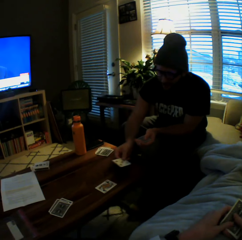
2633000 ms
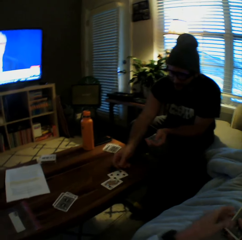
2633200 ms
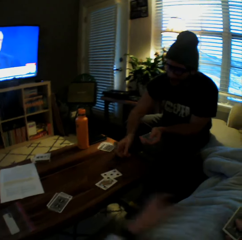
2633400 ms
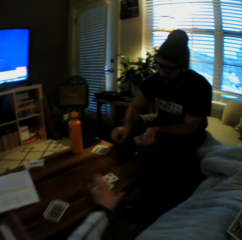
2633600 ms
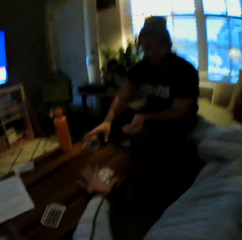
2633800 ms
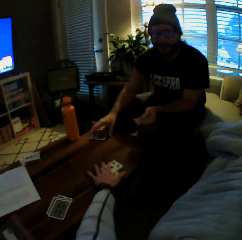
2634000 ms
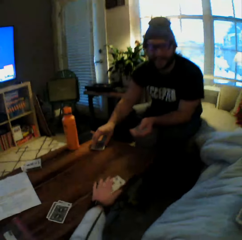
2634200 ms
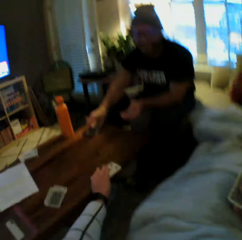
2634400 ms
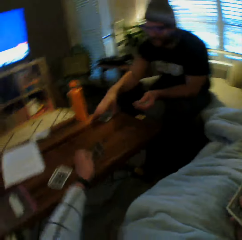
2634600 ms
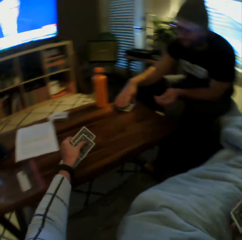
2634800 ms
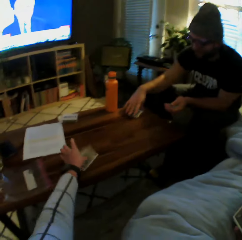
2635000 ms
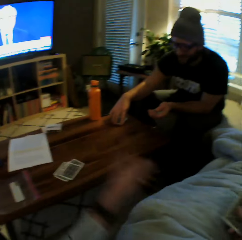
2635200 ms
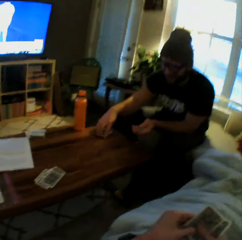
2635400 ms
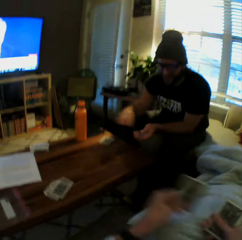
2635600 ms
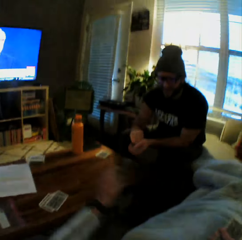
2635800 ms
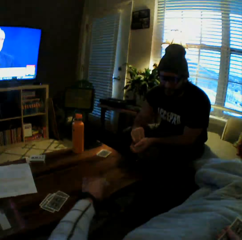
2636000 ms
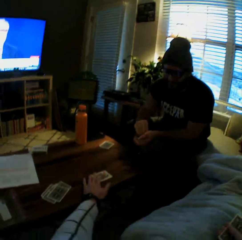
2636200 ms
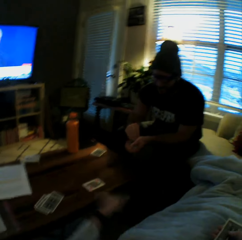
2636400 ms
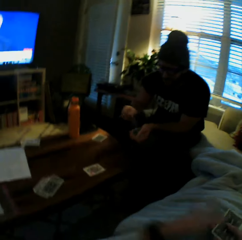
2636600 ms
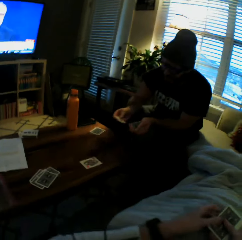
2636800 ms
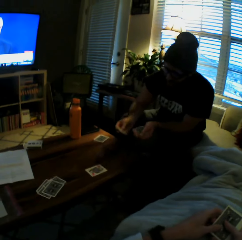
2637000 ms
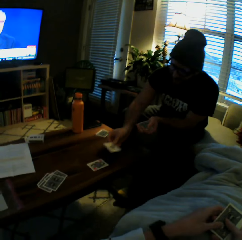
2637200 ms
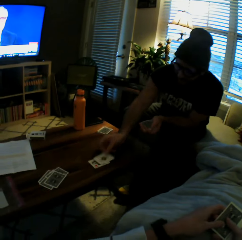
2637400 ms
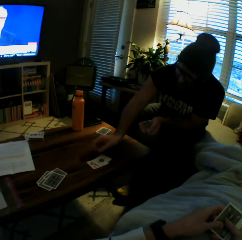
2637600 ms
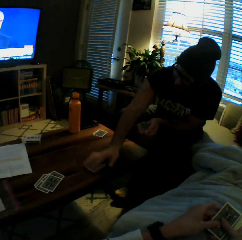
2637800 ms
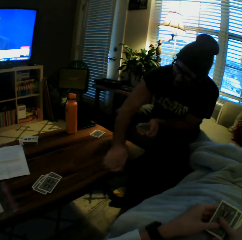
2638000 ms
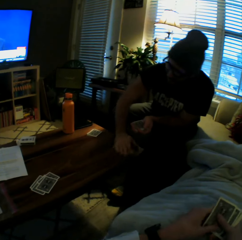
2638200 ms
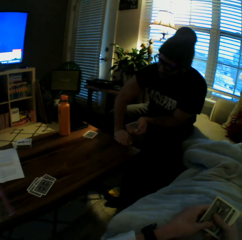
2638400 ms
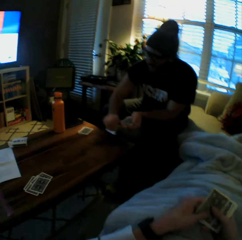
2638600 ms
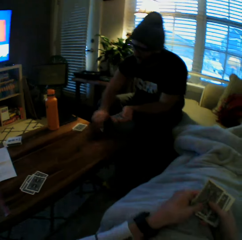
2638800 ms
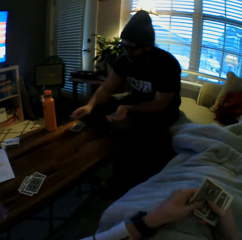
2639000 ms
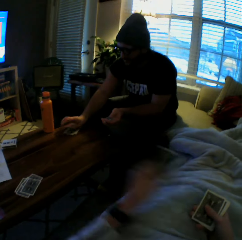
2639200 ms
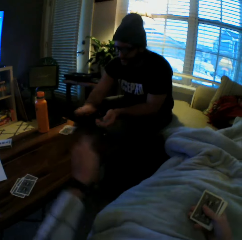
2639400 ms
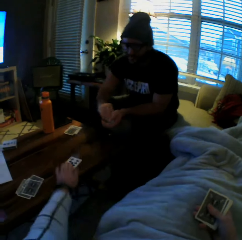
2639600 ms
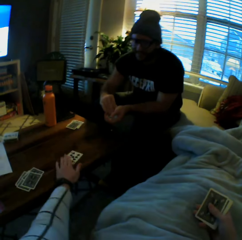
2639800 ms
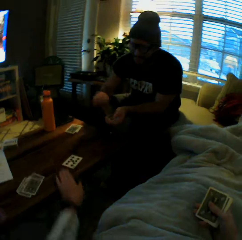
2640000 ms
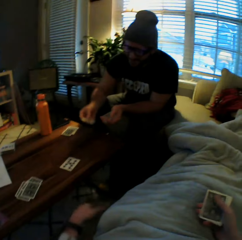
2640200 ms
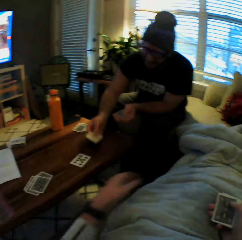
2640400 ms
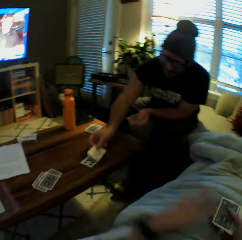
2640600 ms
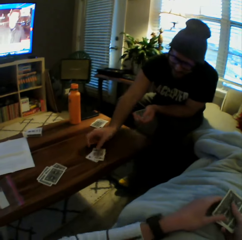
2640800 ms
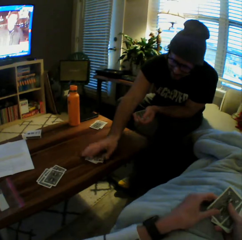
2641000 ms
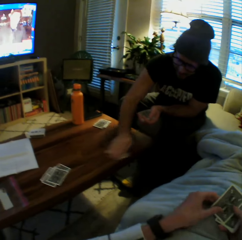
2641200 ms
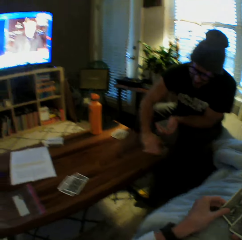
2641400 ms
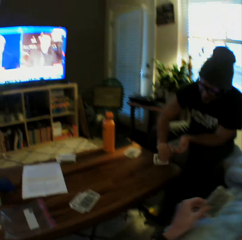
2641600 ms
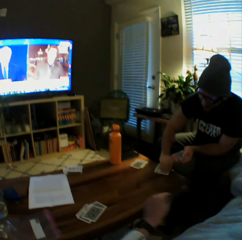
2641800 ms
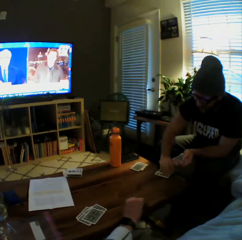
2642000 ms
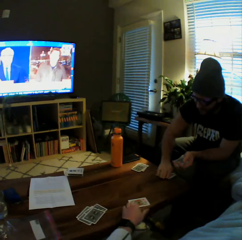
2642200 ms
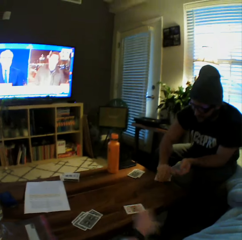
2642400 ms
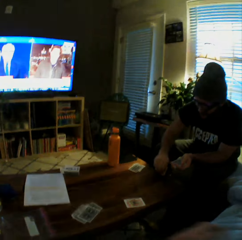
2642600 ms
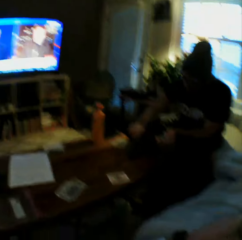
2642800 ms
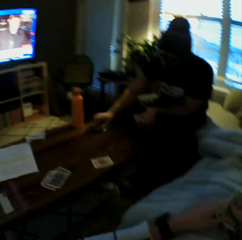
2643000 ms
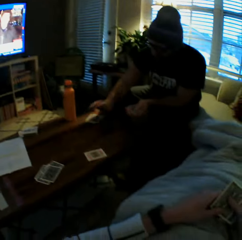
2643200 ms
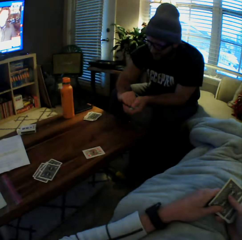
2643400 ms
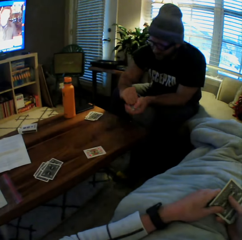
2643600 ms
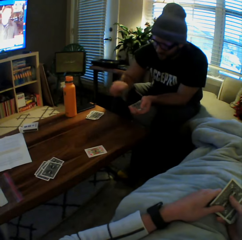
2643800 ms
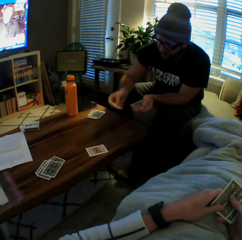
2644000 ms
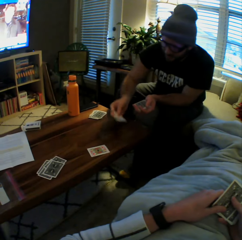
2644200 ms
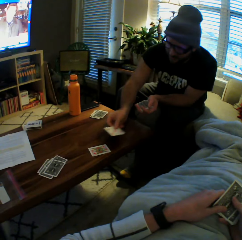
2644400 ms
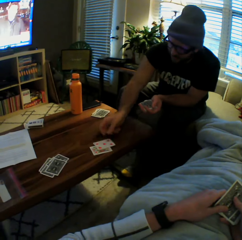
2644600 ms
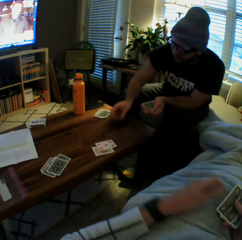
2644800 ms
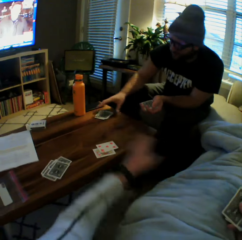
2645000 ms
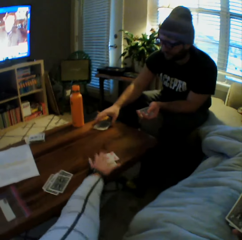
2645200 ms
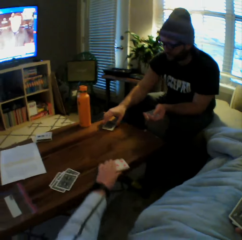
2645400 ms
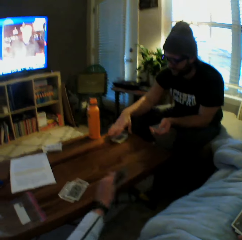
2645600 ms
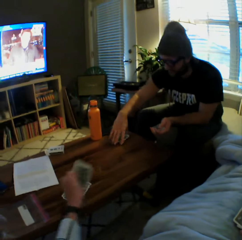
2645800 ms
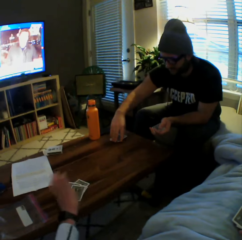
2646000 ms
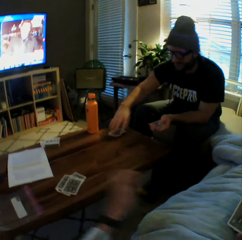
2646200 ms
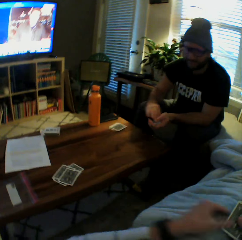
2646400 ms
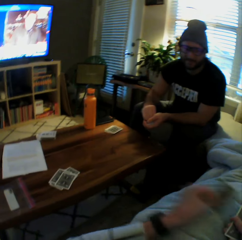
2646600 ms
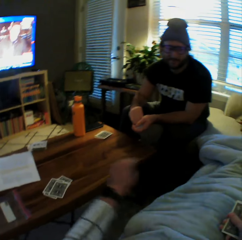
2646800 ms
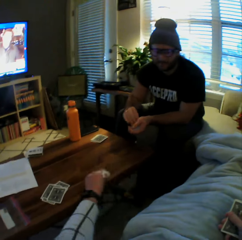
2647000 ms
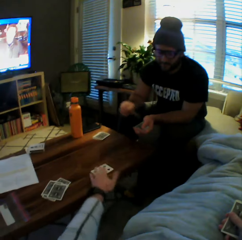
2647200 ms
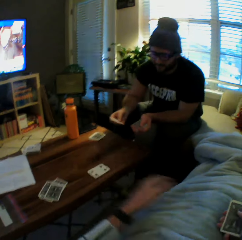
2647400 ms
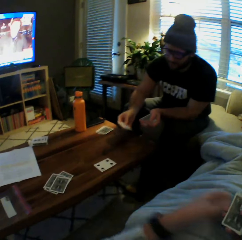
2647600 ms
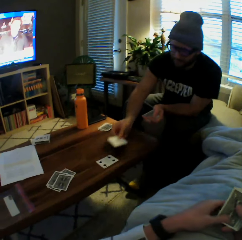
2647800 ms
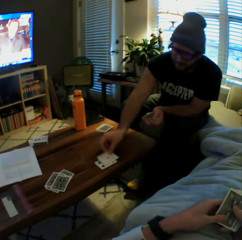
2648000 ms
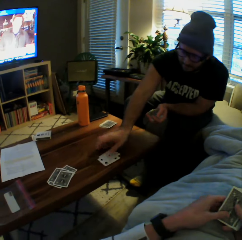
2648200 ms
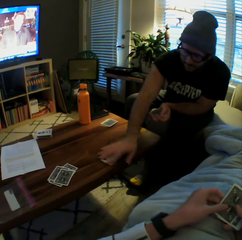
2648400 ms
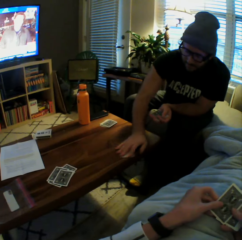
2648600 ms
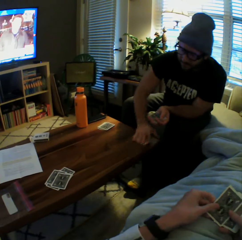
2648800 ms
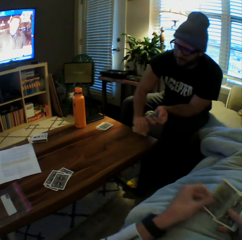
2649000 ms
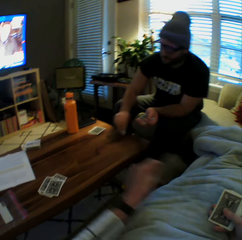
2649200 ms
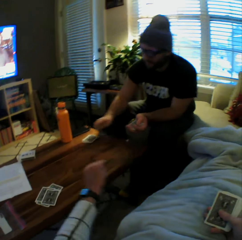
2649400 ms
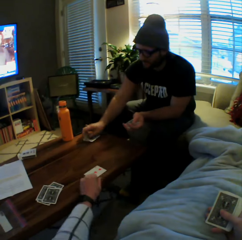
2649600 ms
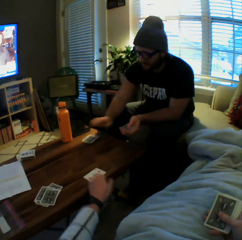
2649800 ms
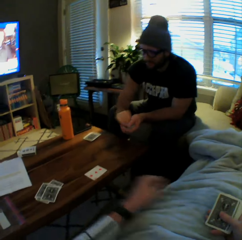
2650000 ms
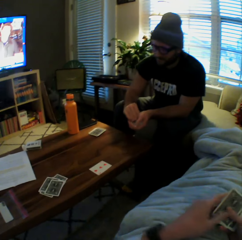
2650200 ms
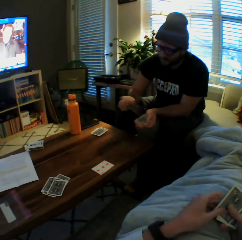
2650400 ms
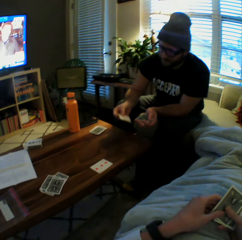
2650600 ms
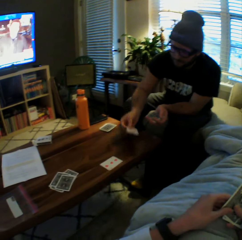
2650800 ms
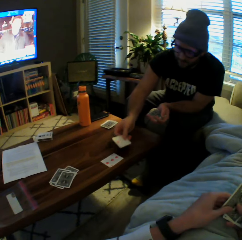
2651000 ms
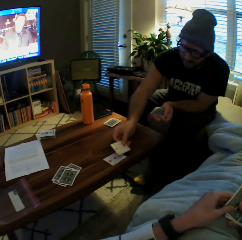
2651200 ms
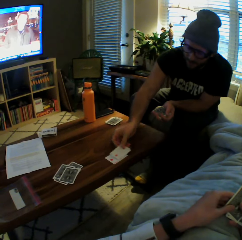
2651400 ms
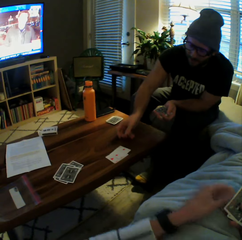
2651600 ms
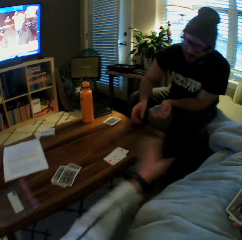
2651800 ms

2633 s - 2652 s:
The man plays another card on the table with his left hand. The camera wearer picks the cards from the table with her left hand, drops the cards on the table with her left hand, and plays another card on the table with her left hand. The man plays another card on the table with his left hand, picks the cards from the table with his left hand, and drops the cards on the table with his left hand. The camera wearer plays another card on the table with her left hand. The man plays another card on the table with his left hand and picks the cards from the table with his left hand. The camera wearer plays another card on the table with her left hand. The man drops the cards on the table with his left hand and plays another card on the table with his left hand. The camera wearer picks the cards from the table with her left hand, drops the cards on the table with her left hand, and plays another card on the table with her left hand. The man plays another card on the table with his left hand and picks the cards from the table with his left hand. The camera wearer plays another card on the table with her left hand. The man drops the cards on the table with his left hand and plays another card on the table with his left hand.

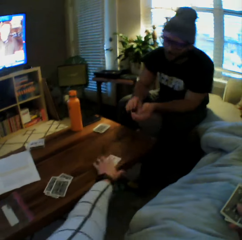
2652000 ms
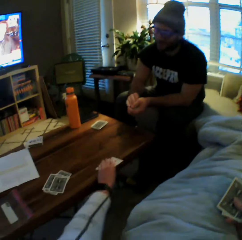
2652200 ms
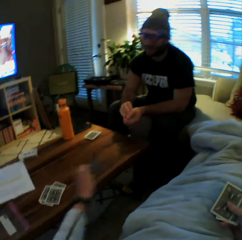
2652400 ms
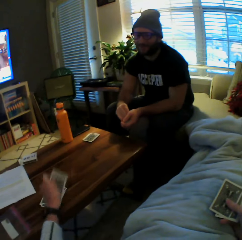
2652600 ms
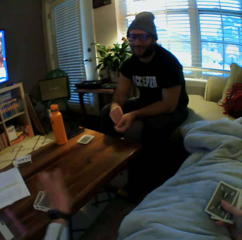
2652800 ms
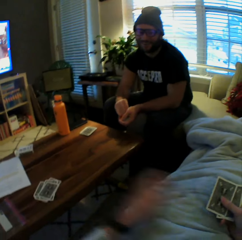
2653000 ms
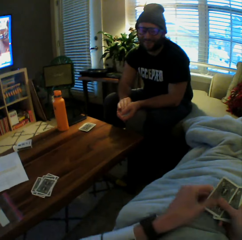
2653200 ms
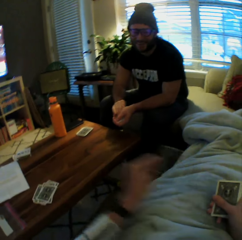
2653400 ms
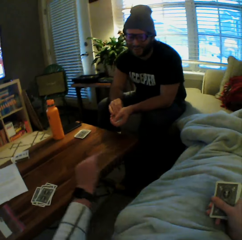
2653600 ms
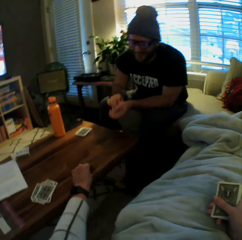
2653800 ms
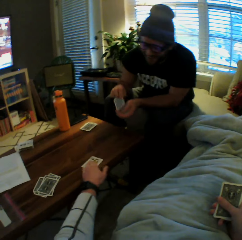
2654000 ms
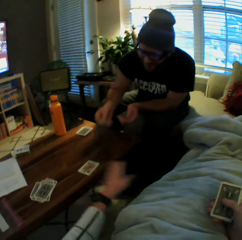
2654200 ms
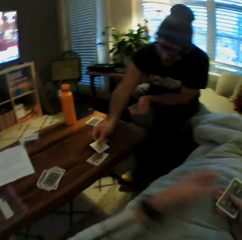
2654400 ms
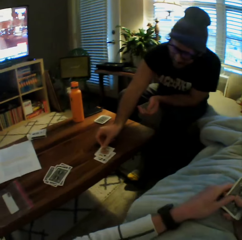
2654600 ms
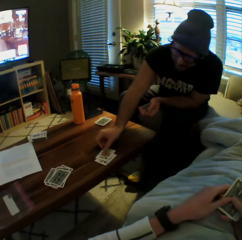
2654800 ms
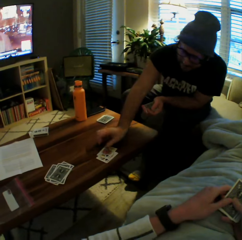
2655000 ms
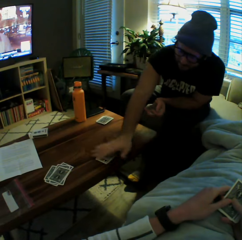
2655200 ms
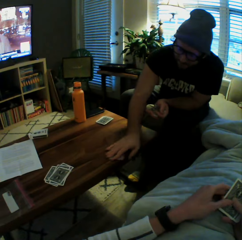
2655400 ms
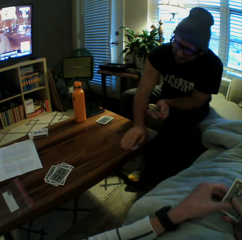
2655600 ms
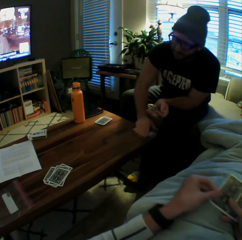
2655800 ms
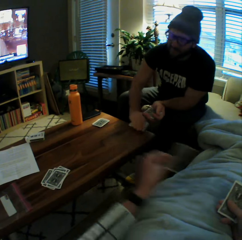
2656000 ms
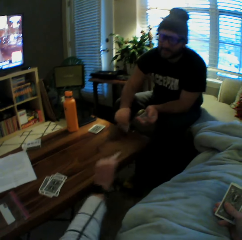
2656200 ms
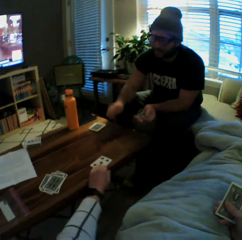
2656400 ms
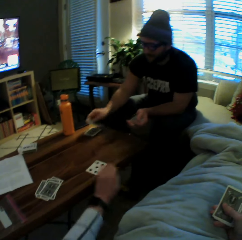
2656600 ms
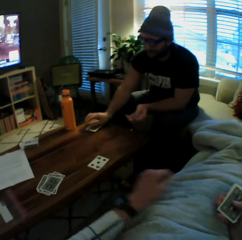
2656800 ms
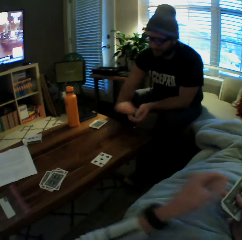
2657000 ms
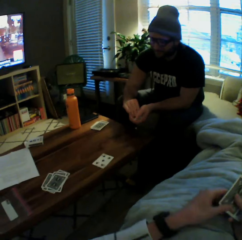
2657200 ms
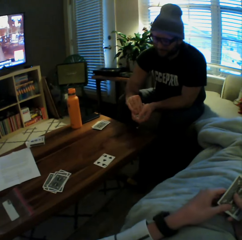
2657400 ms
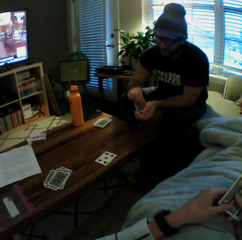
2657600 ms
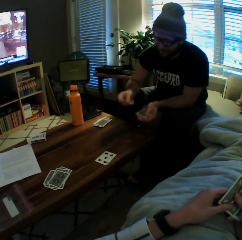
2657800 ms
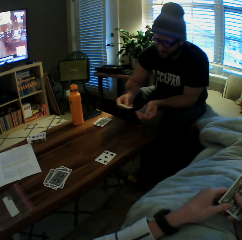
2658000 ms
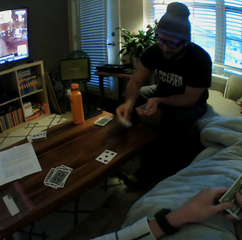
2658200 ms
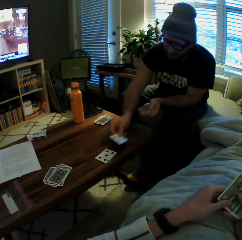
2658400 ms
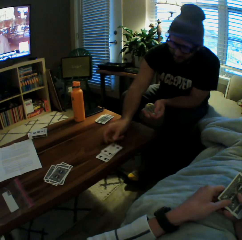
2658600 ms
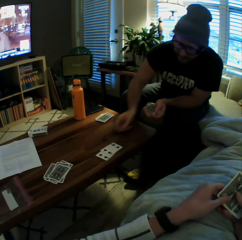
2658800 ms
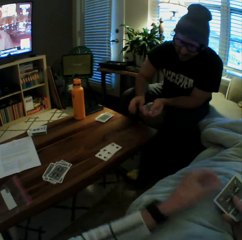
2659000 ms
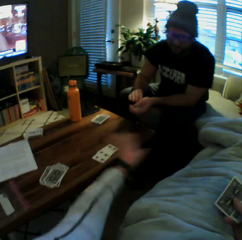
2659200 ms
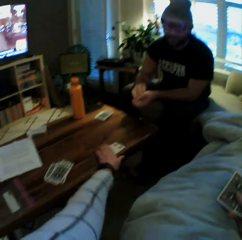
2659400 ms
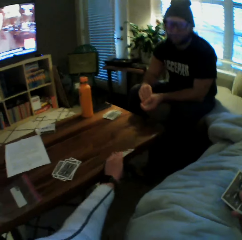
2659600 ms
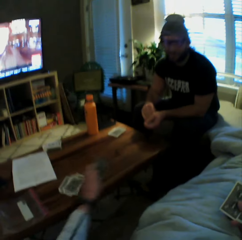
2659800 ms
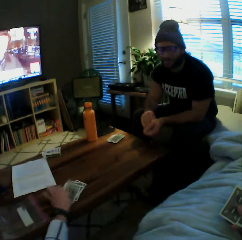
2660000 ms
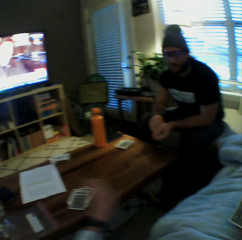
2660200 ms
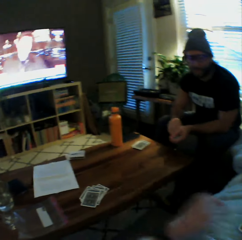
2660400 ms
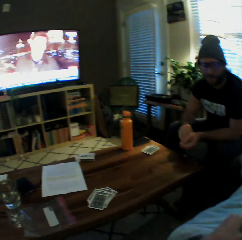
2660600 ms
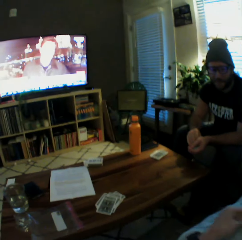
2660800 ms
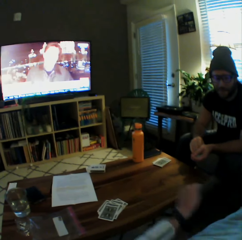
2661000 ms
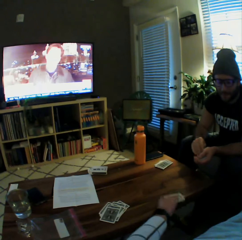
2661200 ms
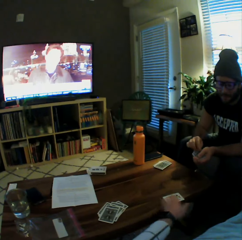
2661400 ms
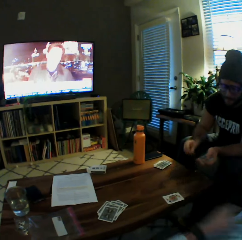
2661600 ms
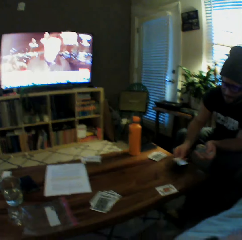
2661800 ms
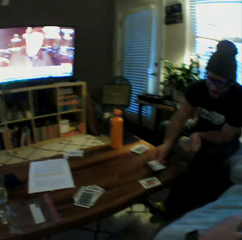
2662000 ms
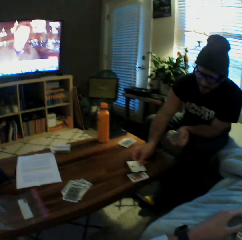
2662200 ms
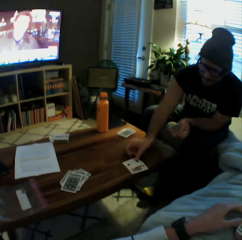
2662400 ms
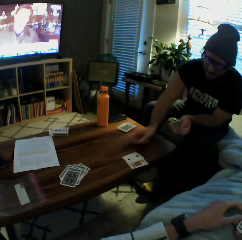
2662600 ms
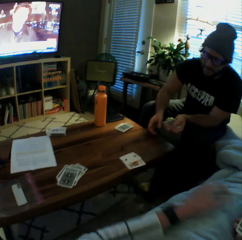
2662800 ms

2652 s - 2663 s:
The camera wearer picks up the cards from the table with her left hand. She drops the cards aside on the table with her left hand. She plays another card on the table with her left hand. A man plays another card on the table with his left hand. The man picks up the cards from the table with his left hand. The camera wearer plays another card on the table with her left hand. The man drops the cards aside on the table with his left hand and plays another card on the table with his left hand. The camera wearer picks up the cards from the table with her left hand. She drops the cards aside on the table with her left hand. She plays another card on the table with her left hand. The man plays another card on the table with his left hand.
